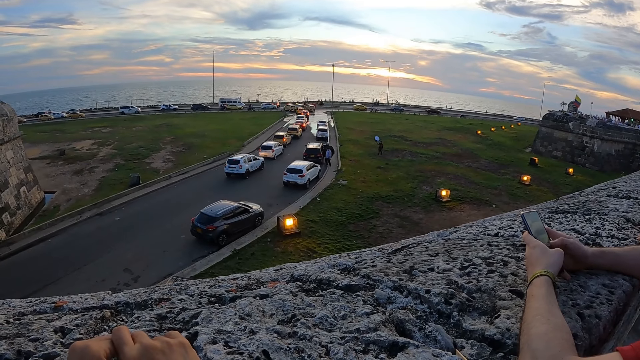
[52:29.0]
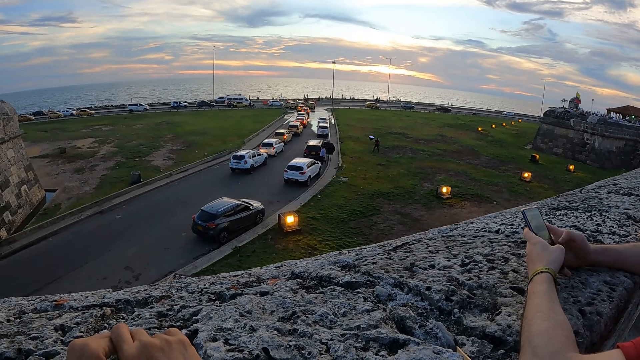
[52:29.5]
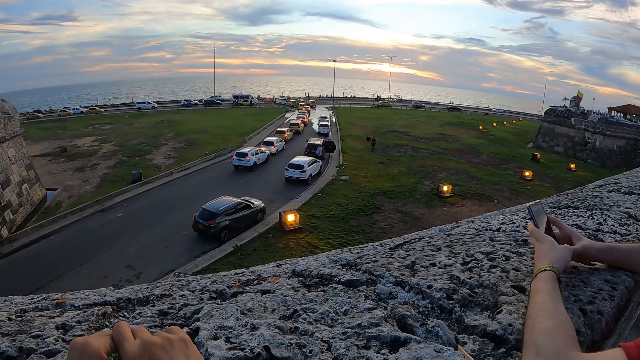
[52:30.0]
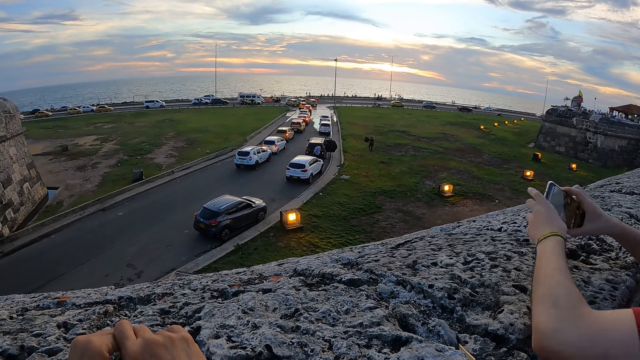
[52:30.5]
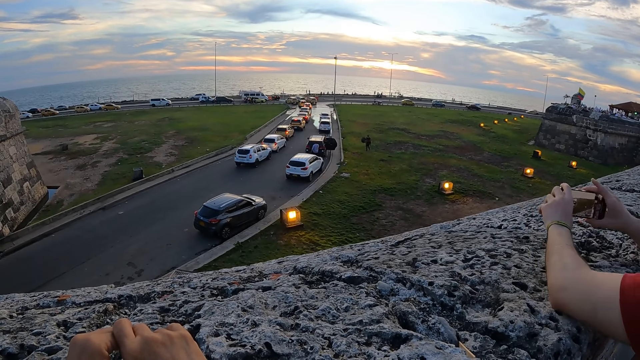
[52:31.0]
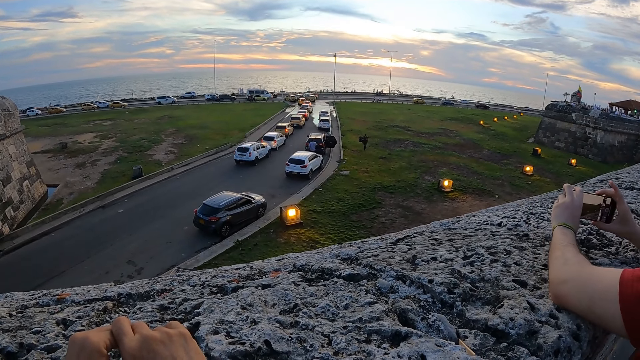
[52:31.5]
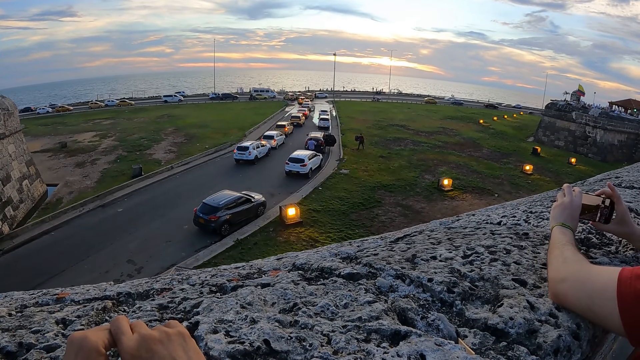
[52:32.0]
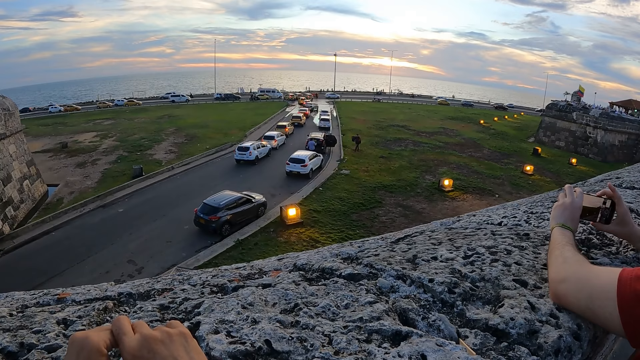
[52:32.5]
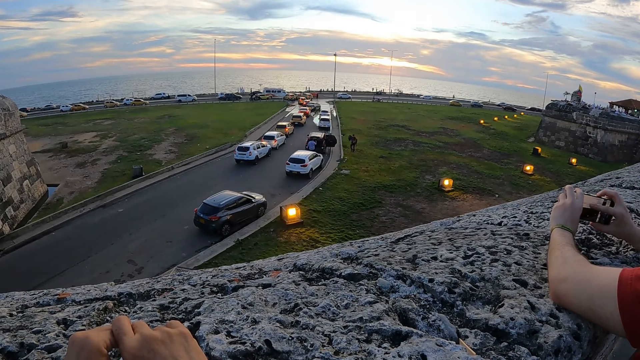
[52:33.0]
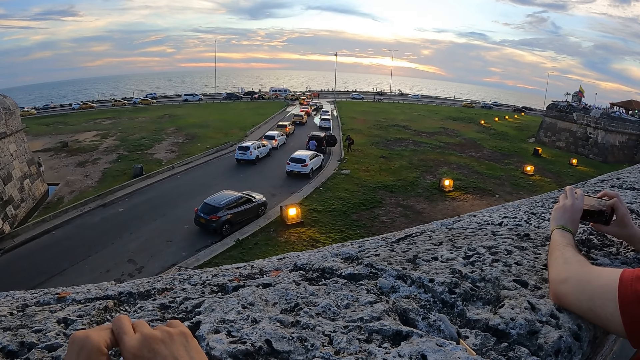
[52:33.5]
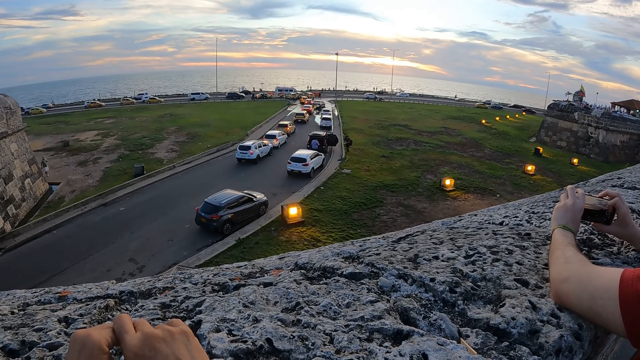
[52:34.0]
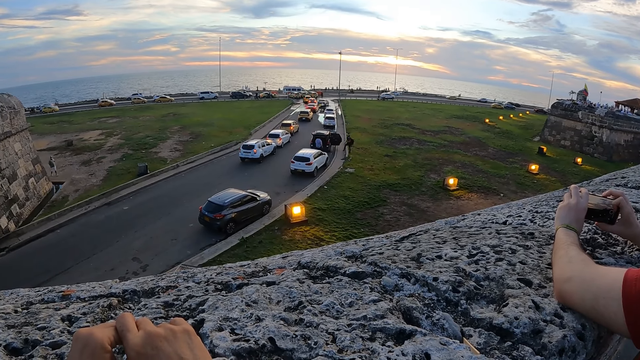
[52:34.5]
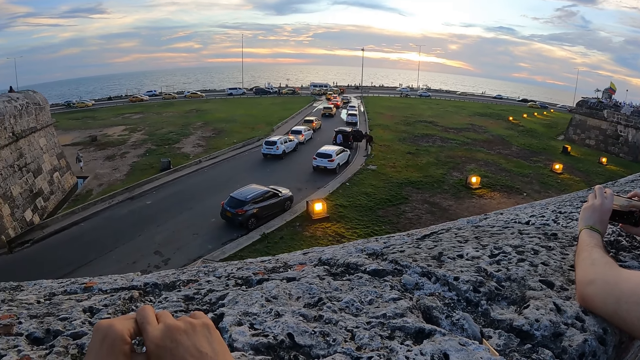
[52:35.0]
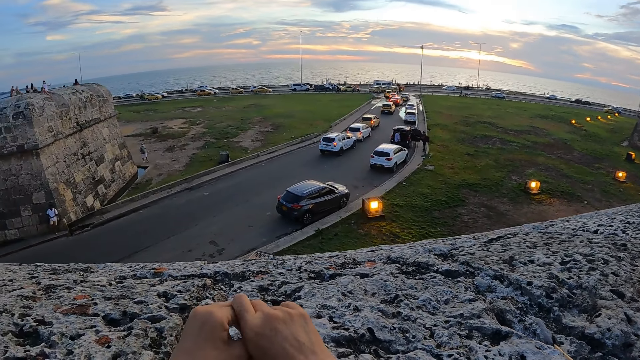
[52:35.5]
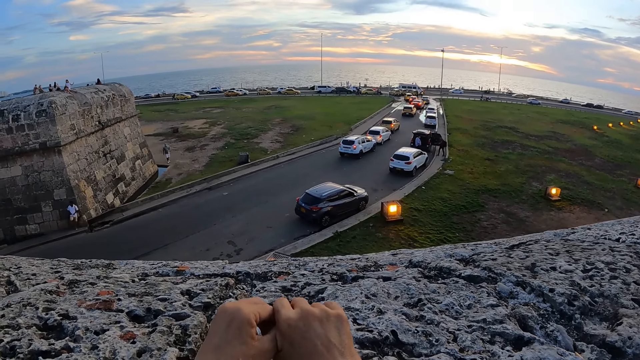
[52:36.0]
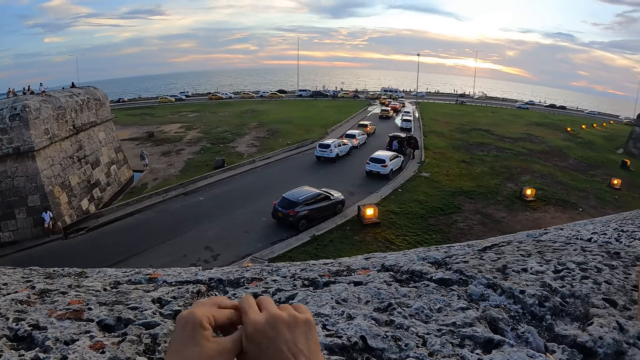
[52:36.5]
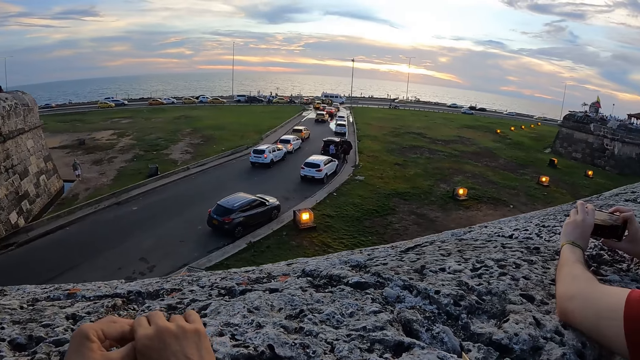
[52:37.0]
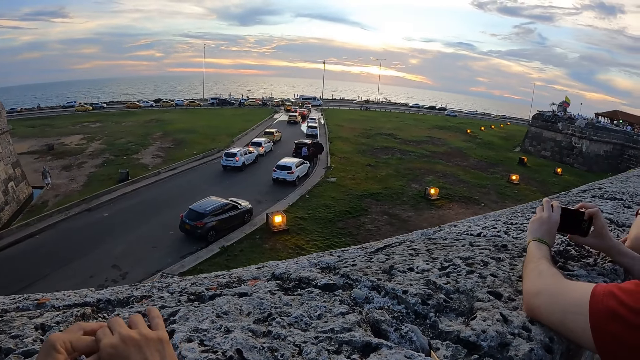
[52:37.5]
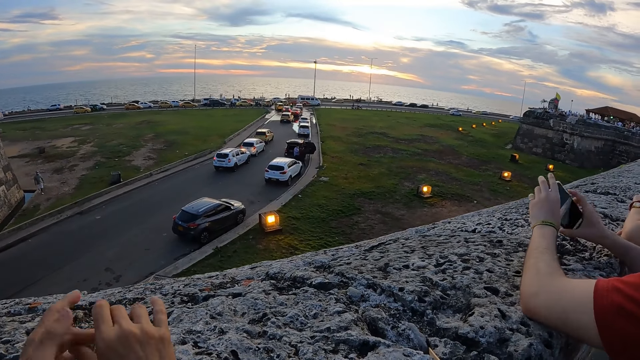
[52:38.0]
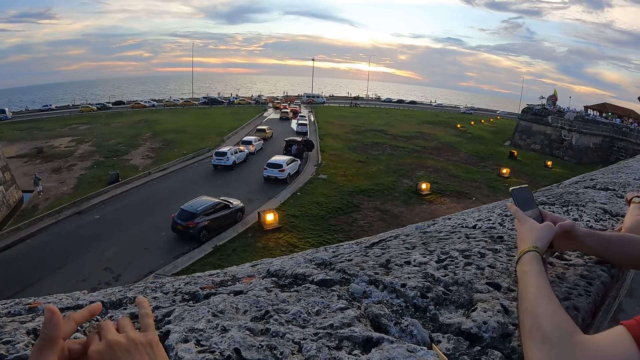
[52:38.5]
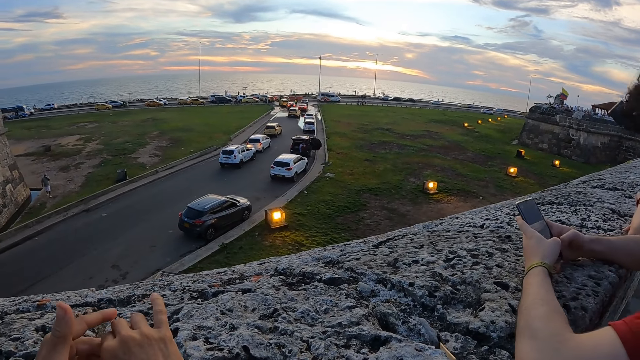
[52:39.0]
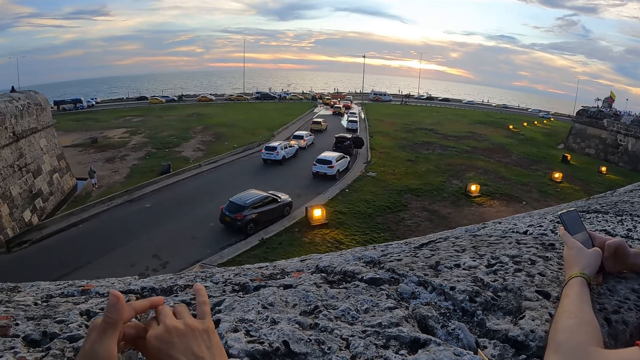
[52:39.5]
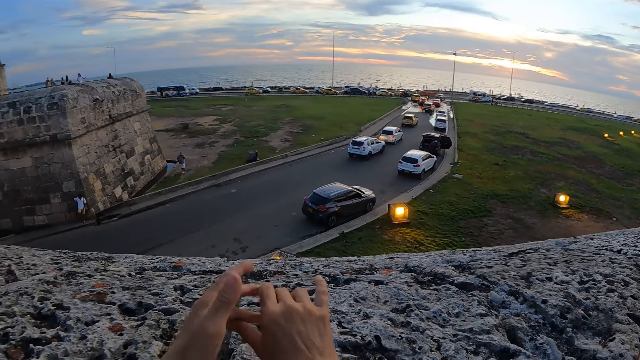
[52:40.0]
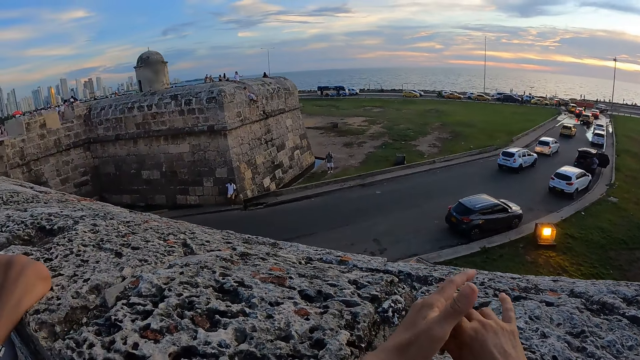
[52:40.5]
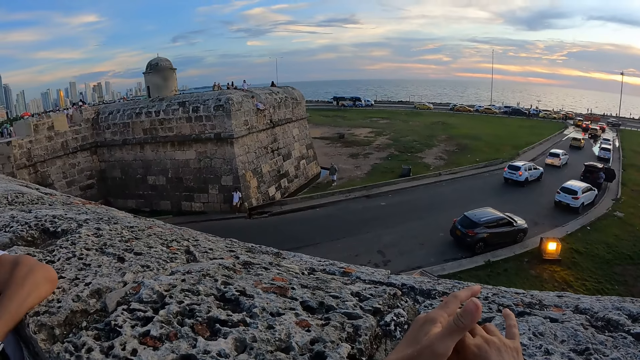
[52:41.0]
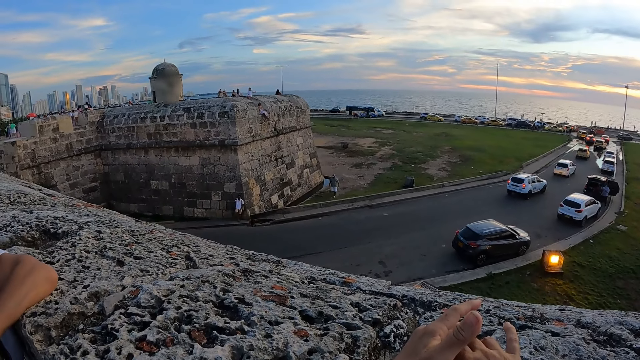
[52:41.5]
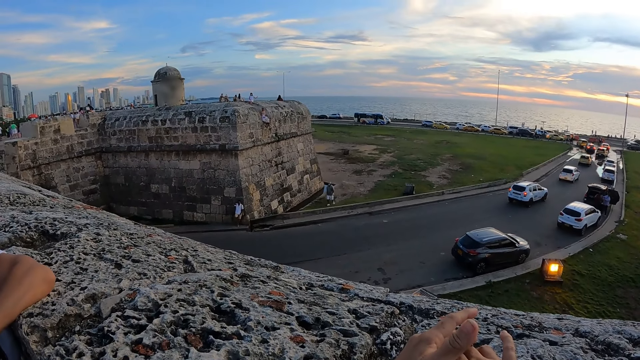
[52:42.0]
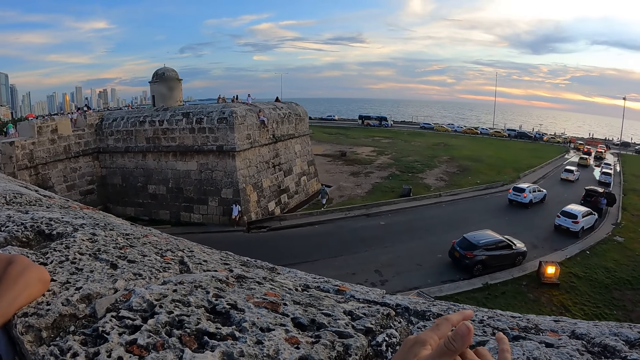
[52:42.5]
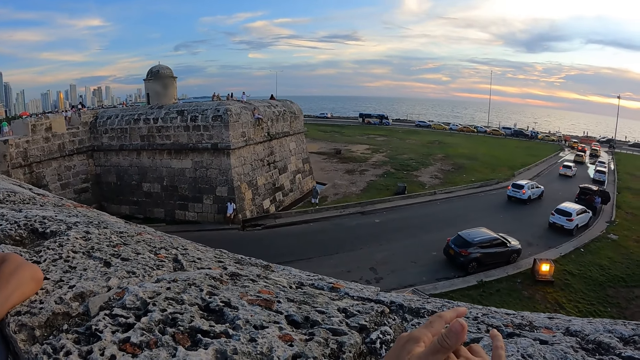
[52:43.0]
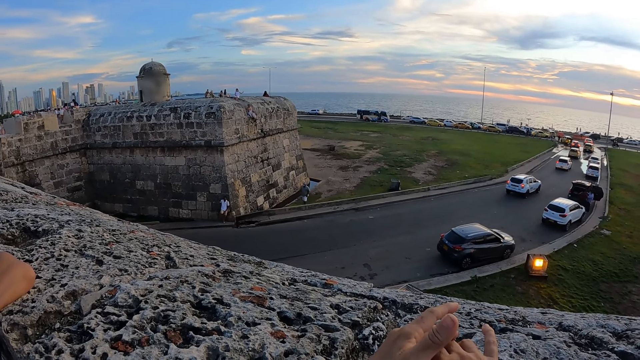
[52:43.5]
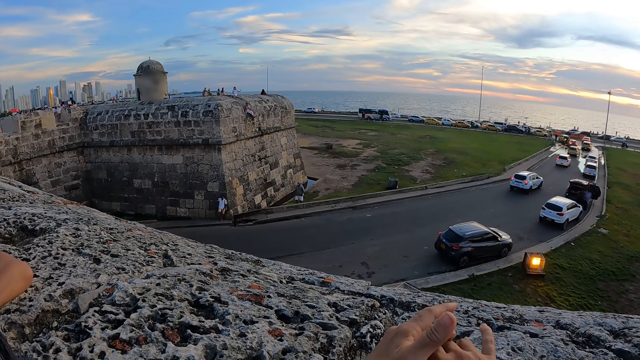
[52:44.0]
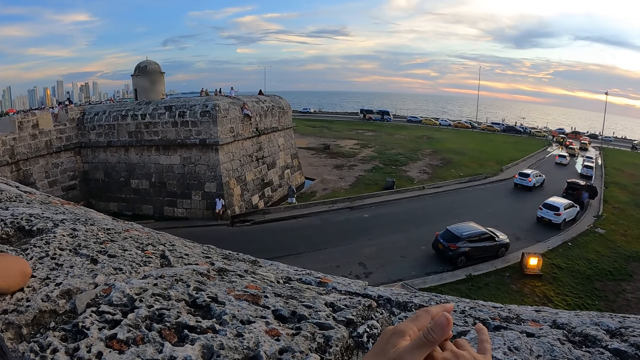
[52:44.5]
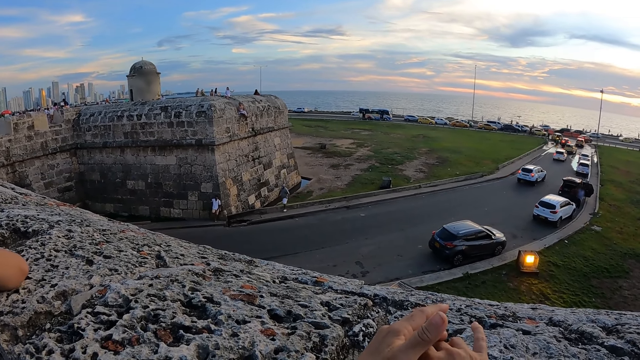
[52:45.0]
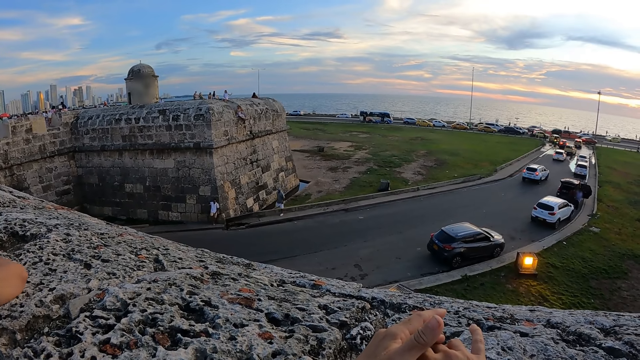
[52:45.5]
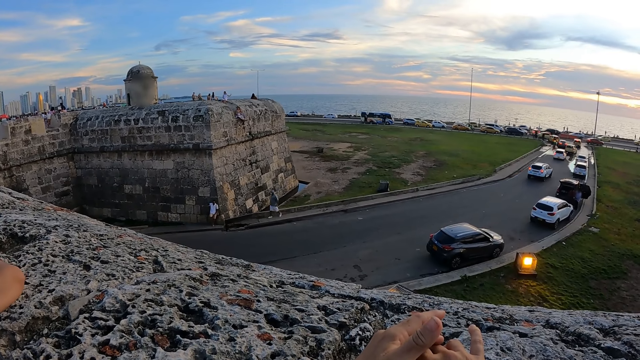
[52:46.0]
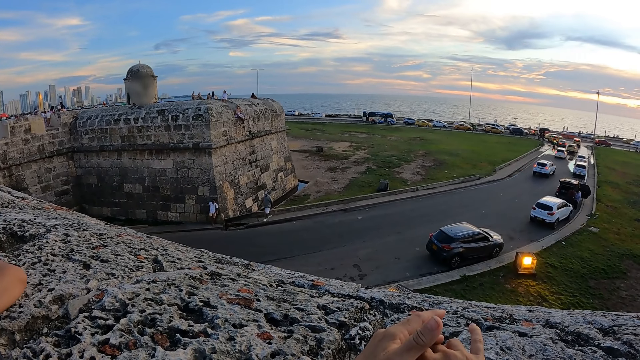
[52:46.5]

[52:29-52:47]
The man snaps with the phone in his hands. The camera wearer converses with the woman. They look at the cars on the road.

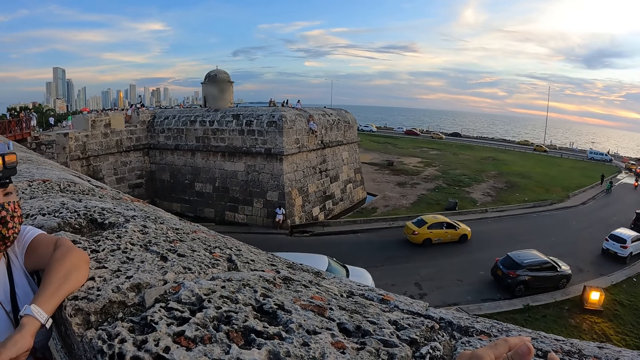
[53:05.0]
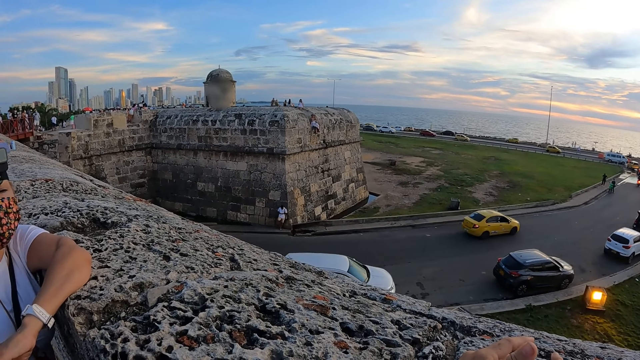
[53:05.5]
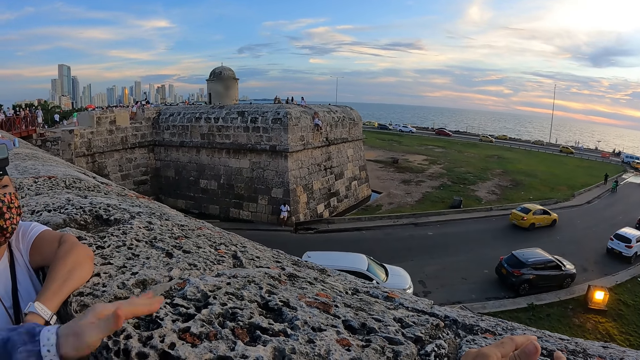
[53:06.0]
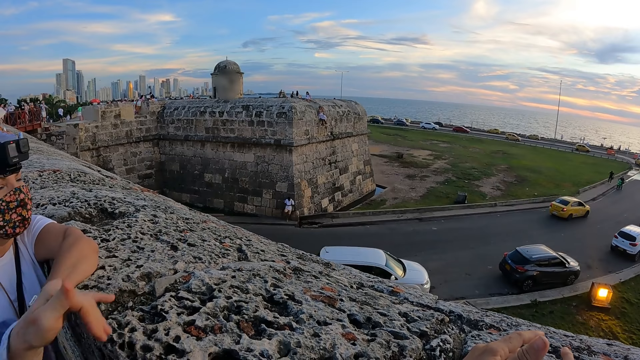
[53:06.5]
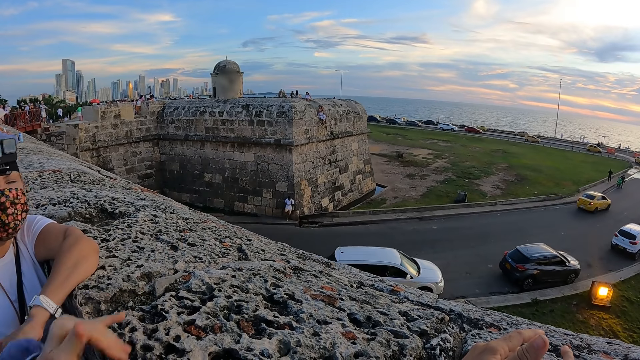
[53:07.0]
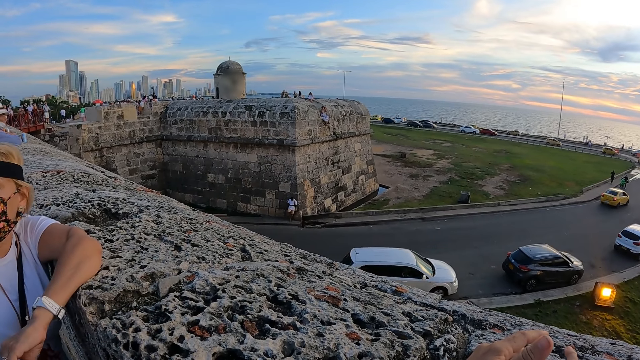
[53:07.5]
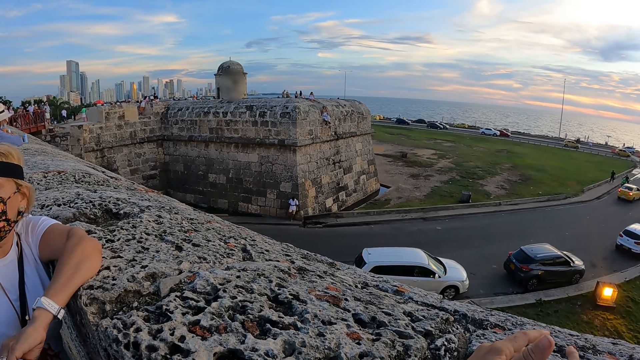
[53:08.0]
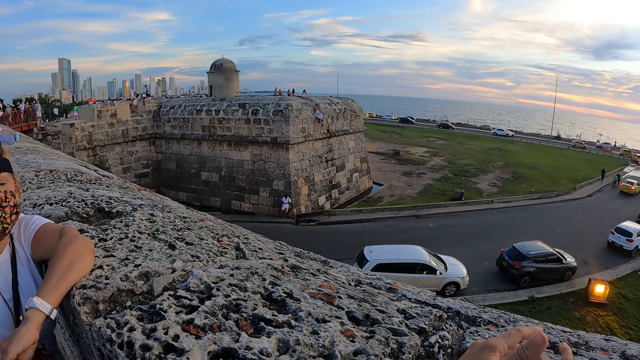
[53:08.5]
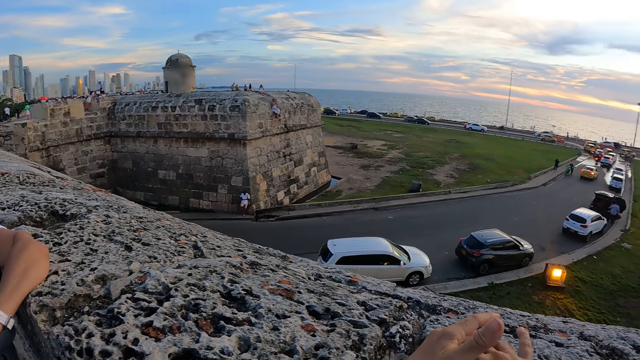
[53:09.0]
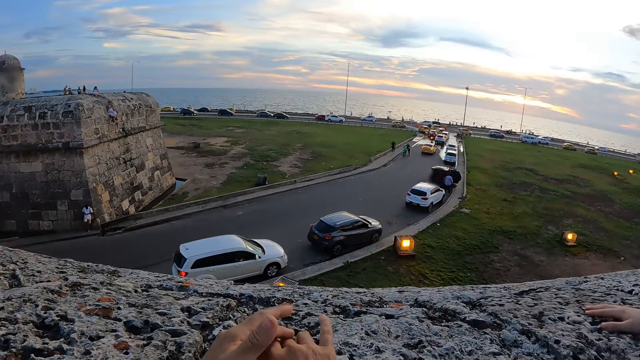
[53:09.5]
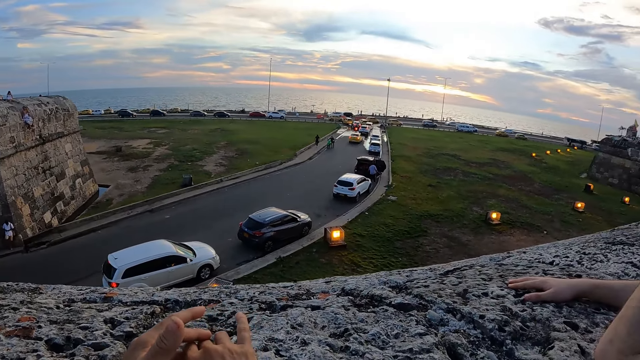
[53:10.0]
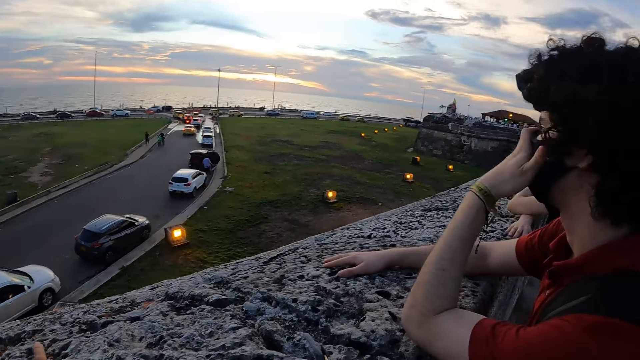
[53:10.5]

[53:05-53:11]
The woman converses with the camera wearer and the other woman. The camera wearer looks around.
